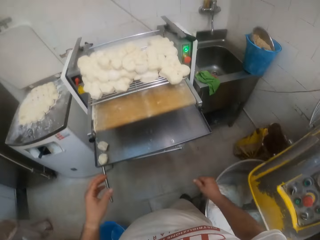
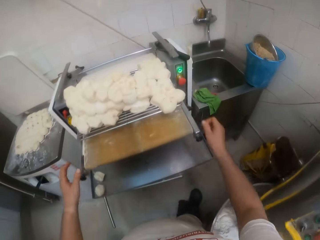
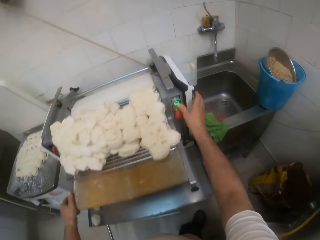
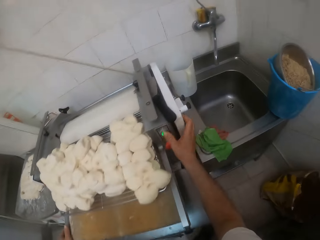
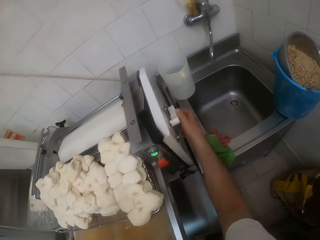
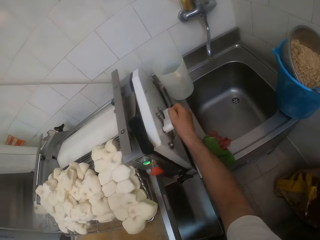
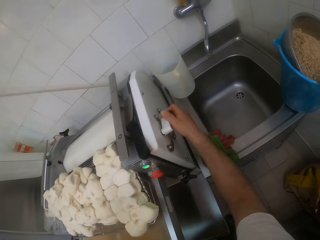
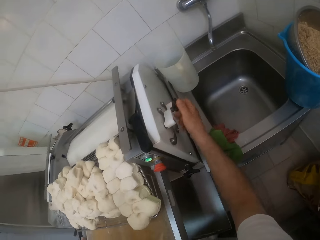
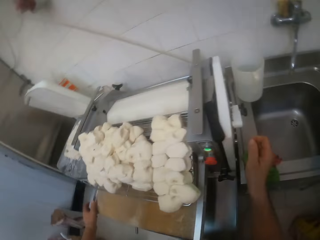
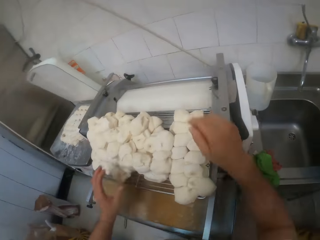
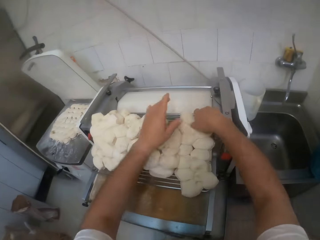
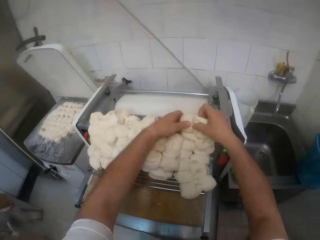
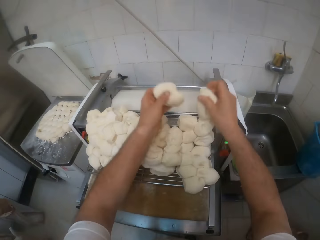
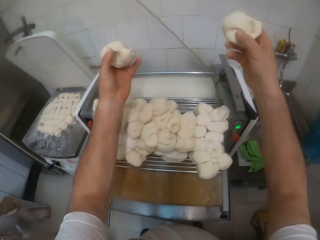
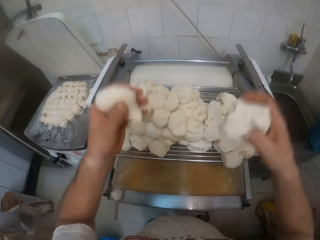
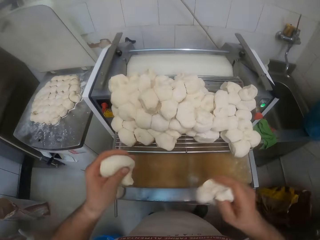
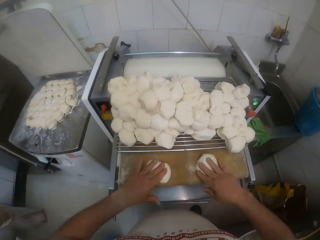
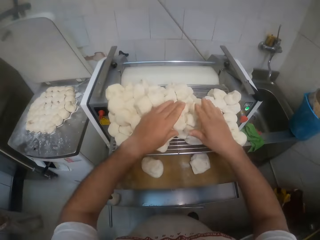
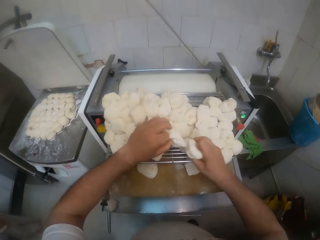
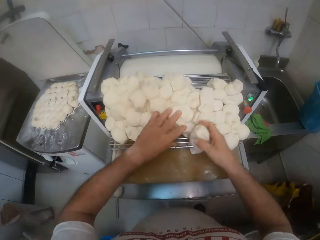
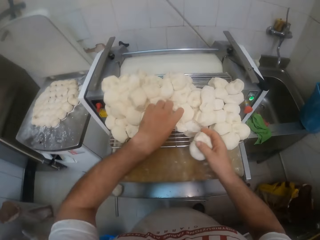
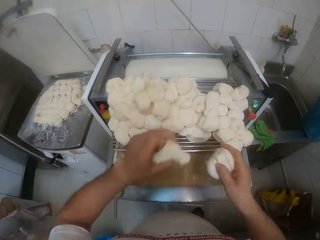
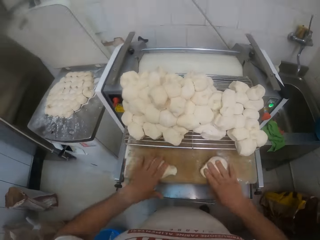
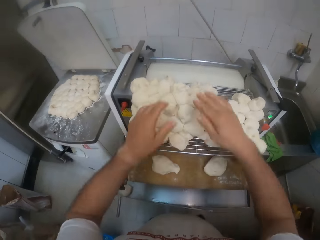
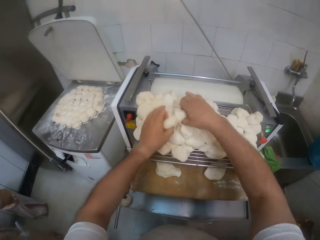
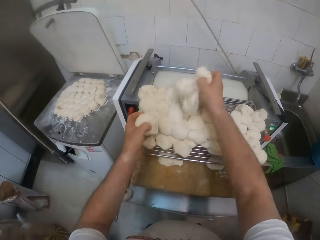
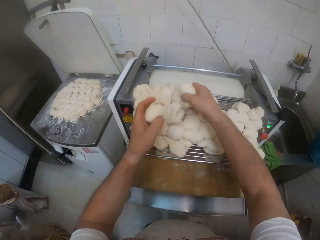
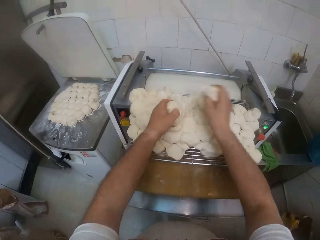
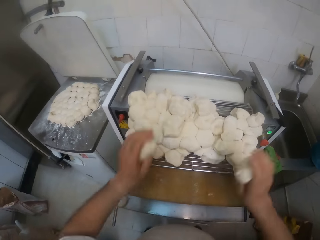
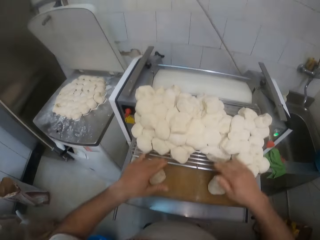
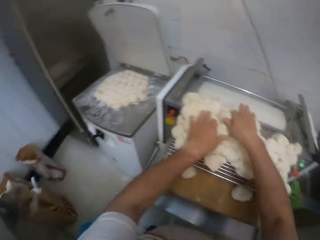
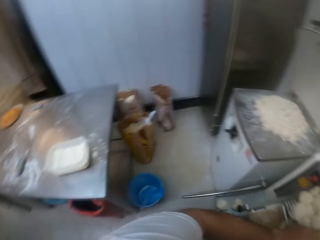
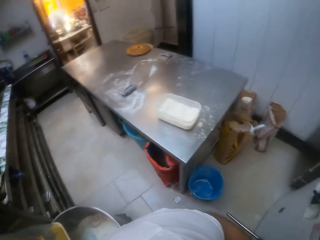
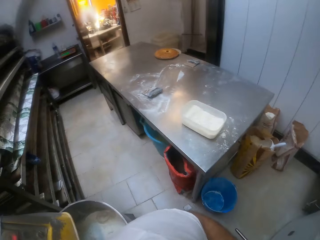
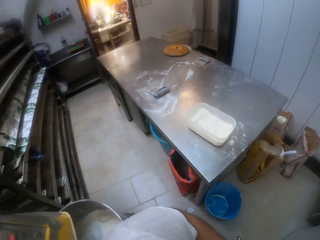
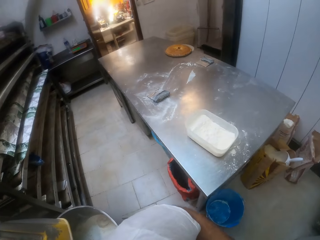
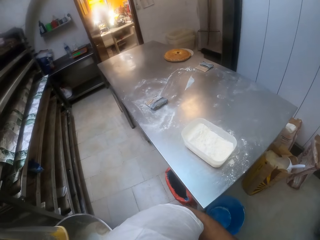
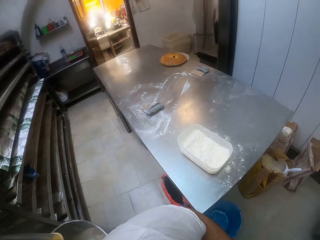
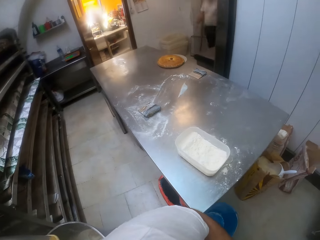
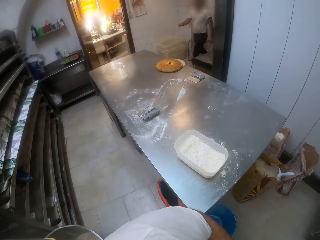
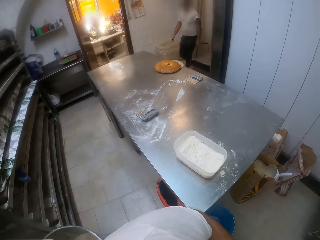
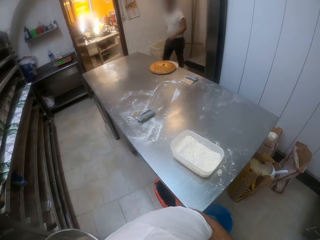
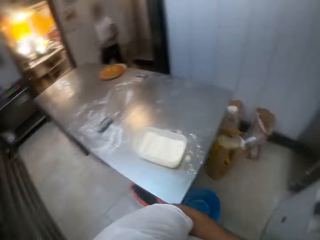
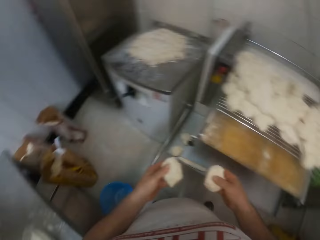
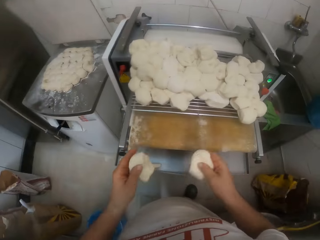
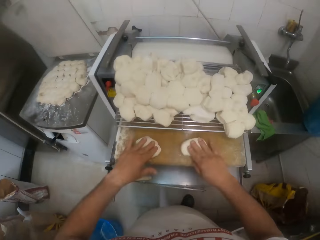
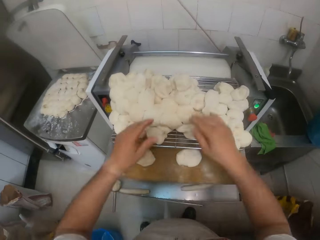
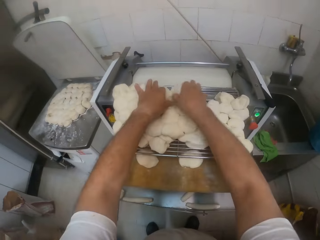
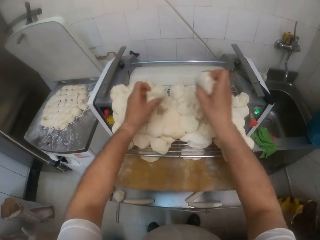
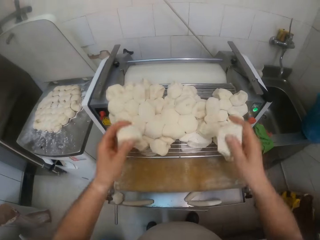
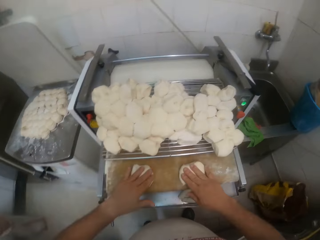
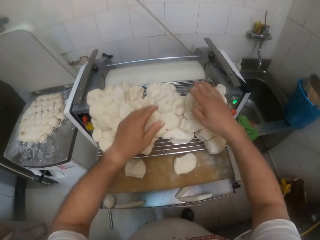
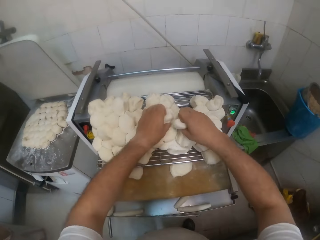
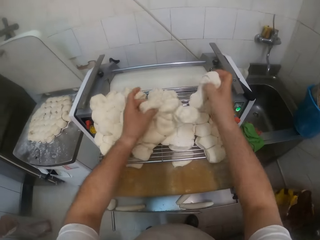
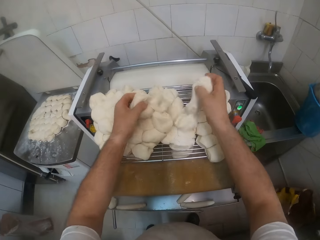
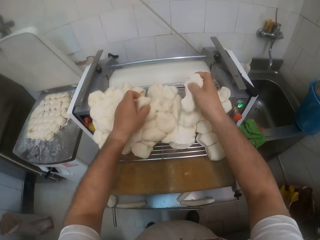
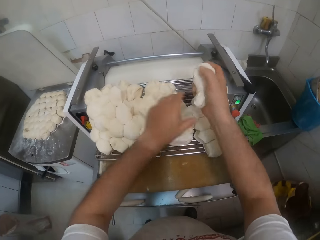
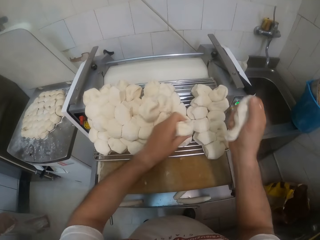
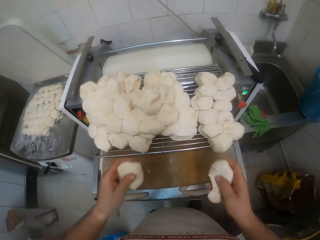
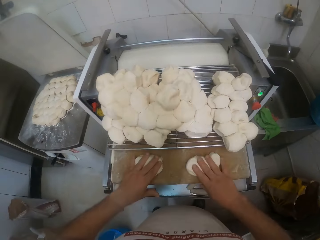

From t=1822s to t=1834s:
The camera wearer presses a button on the dough roller with his right hand. He sets the dough sheeter. He turns a knob on the dough roller with his right hand. He lifts dough from the dough roller with both hands. He places the dough in the dough roller on the belt conveyor with both hands. He lifts the dough from the dough roller with both hands. He places the dough in the dough roller with both hands. He lifts the dough from the dough roller with both hands. He places the dough in the dough roller with both hands. He lifts the dough from the dough roller with both hands. A man walks into the kitchen. The camera wearer holds the dough. He places the dough in the dough roller with both hands. He lifts the dough from the dough roller with both hands. He places the dough in the dough roller with both hands. He lifts the dough from the dough roller with both hands.

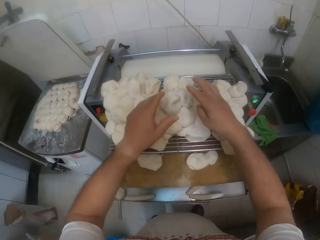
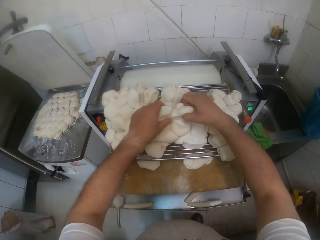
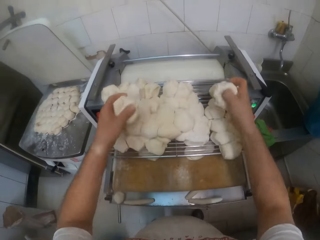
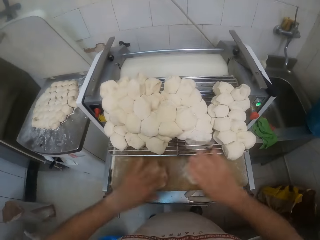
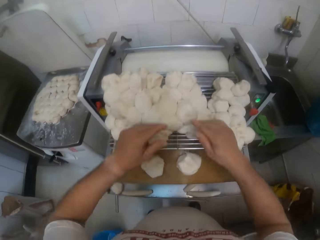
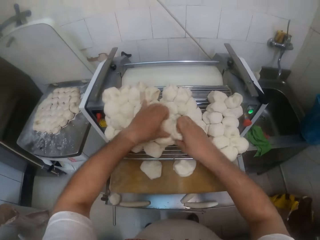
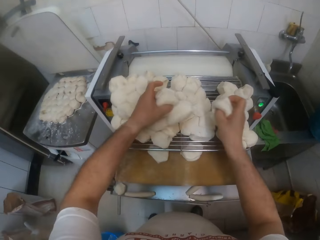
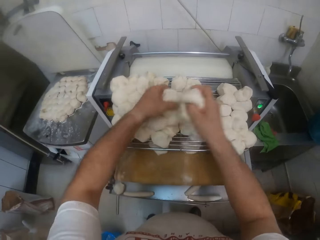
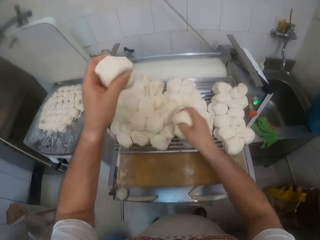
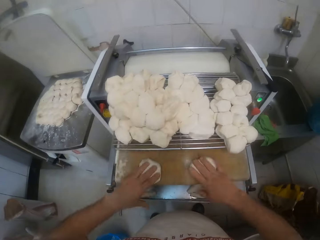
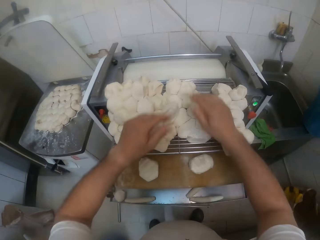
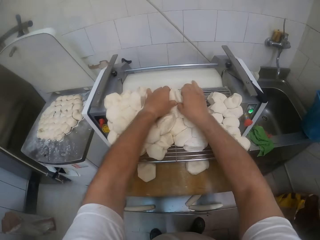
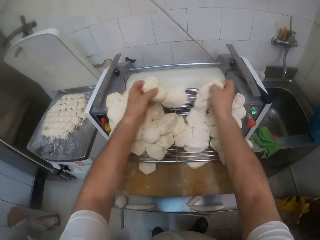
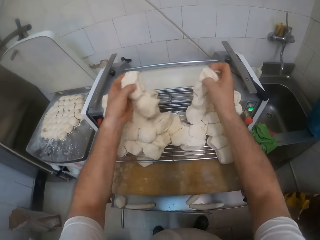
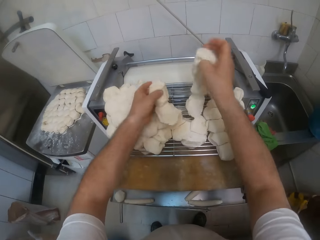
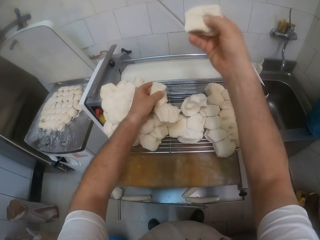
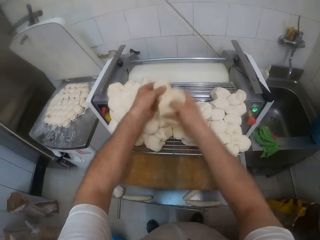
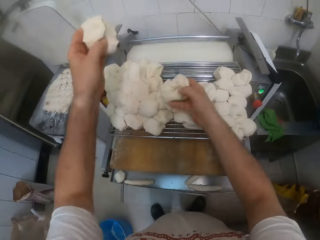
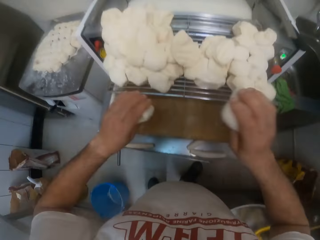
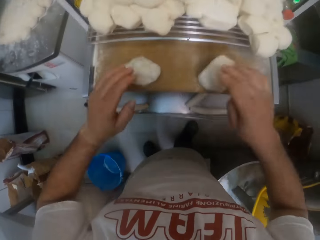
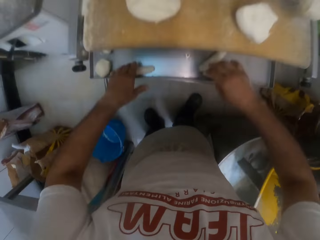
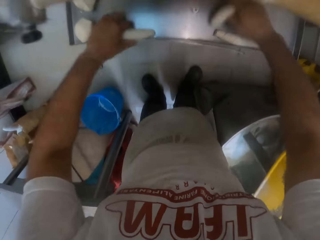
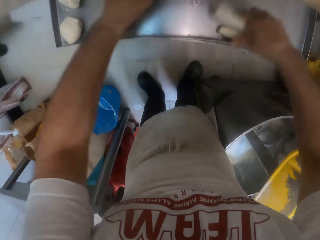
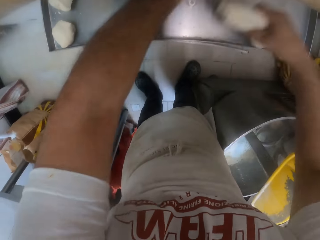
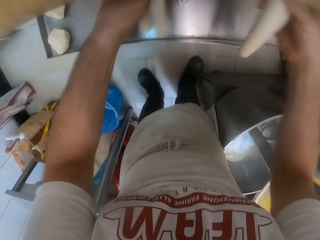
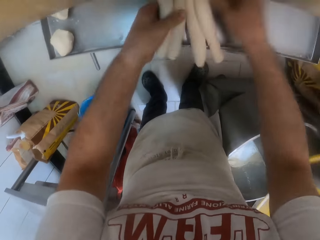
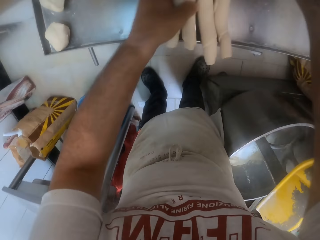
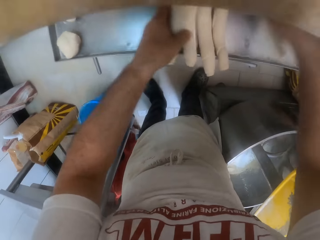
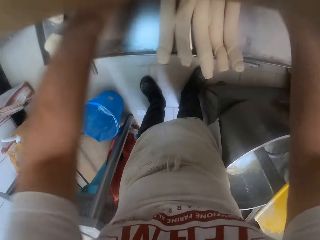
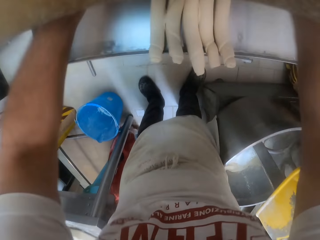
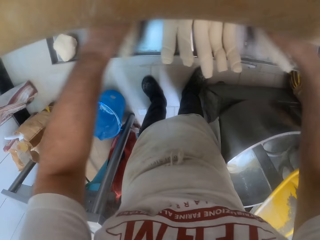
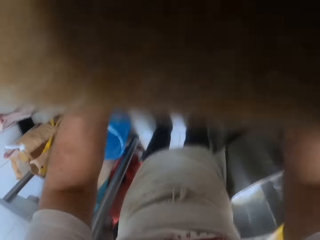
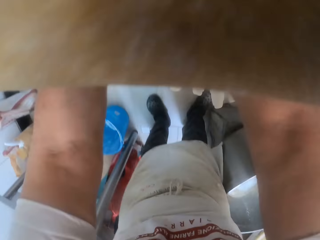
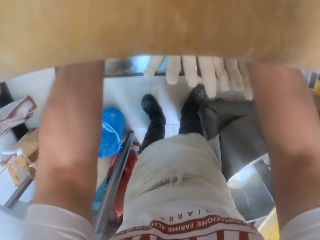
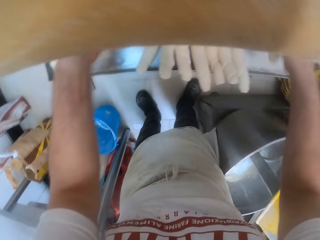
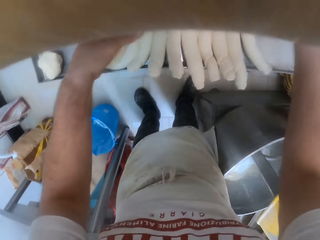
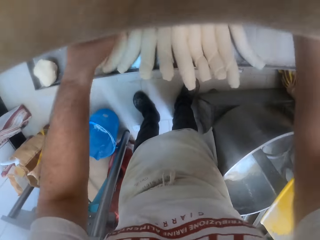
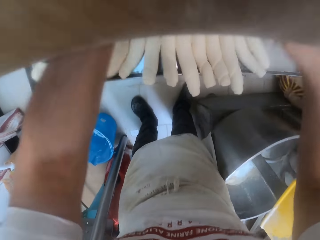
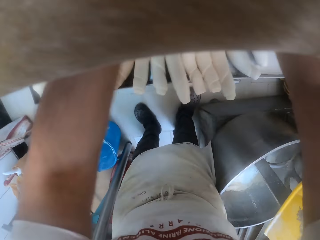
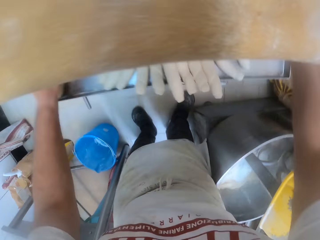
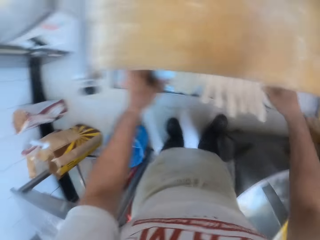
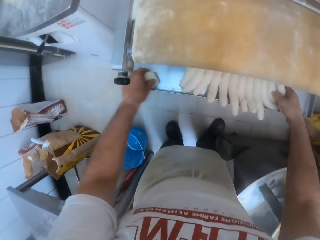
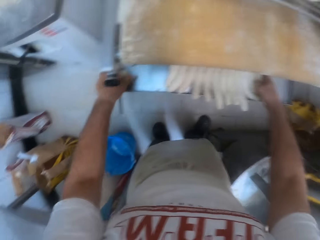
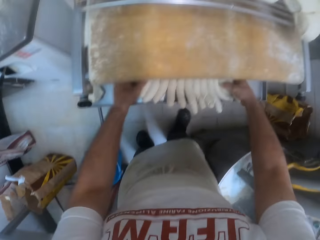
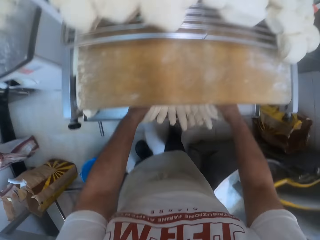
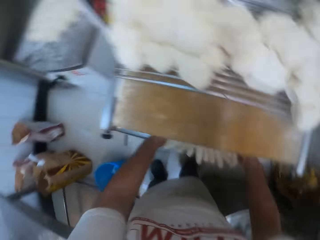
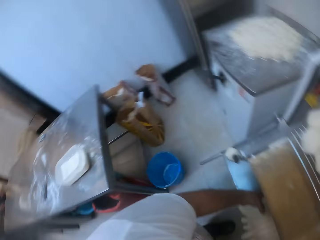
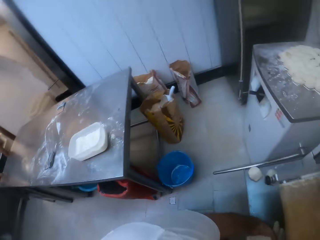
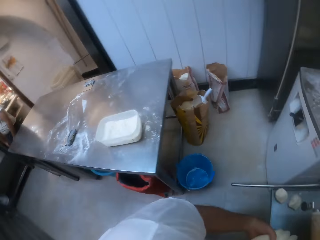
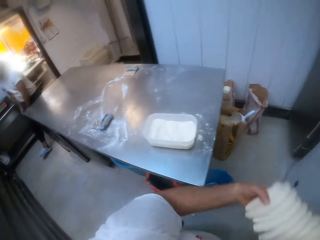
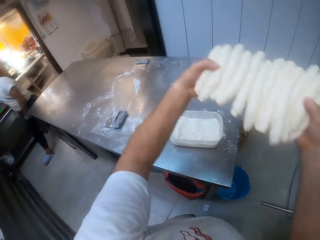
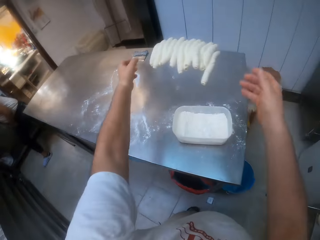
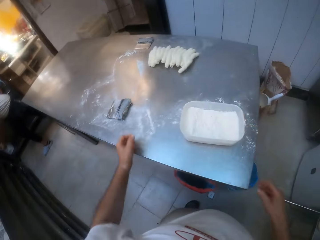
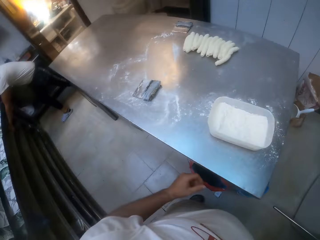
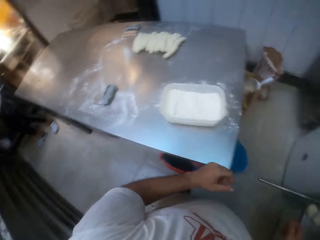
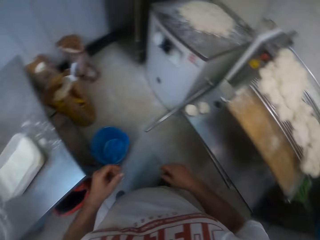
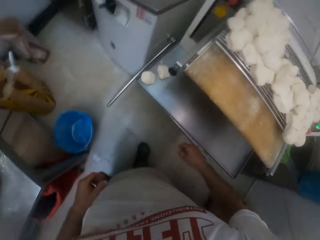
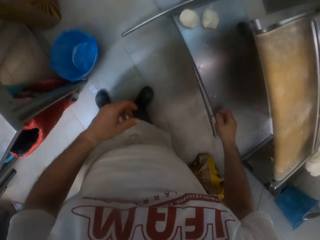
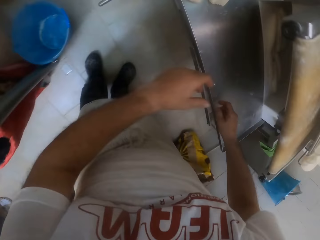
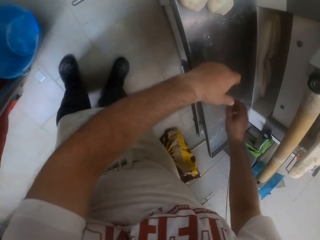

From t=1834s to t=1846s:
The camera wearer places the dough in the dough roller with both hands. He lifts the dough from the dough roller with both hands. He places the dough in the dough roller with both hands. He lifts the dough from the dough roller with both hands. He places the dough in the dough roller with both hands repeatedly. He arranges dough rolls on a tray with both hands. He touches the rolled doughs. He lifts the dough rolls from the tray with both hands. He throws the dough rolls on the table with his hands. A man touches the shelf with his left hand.
